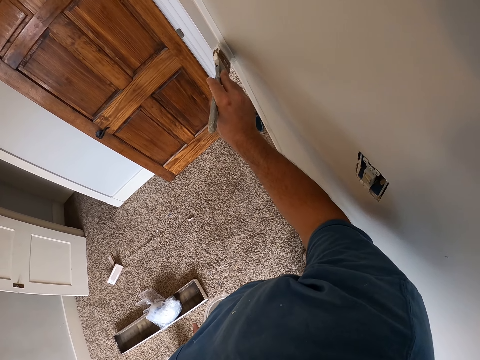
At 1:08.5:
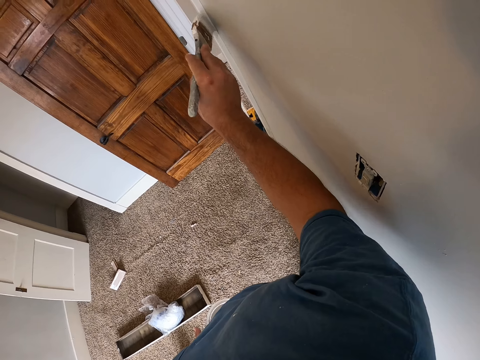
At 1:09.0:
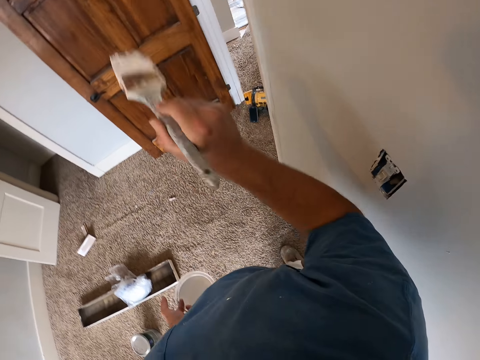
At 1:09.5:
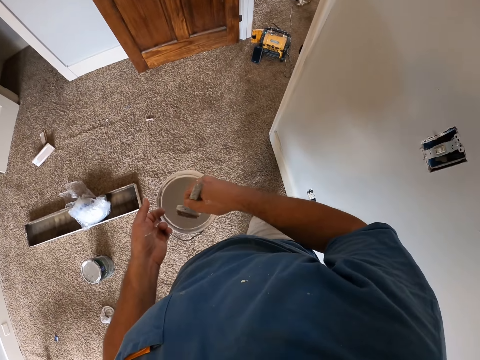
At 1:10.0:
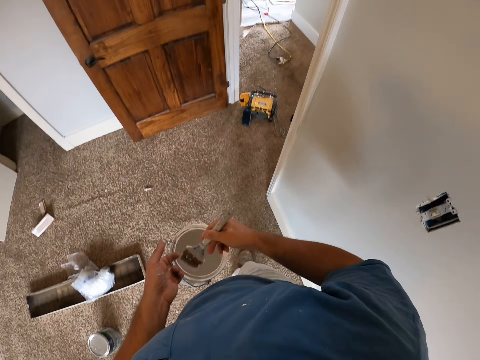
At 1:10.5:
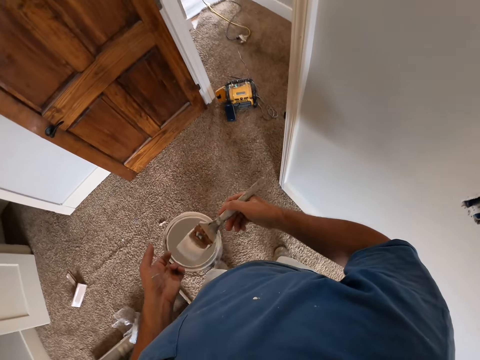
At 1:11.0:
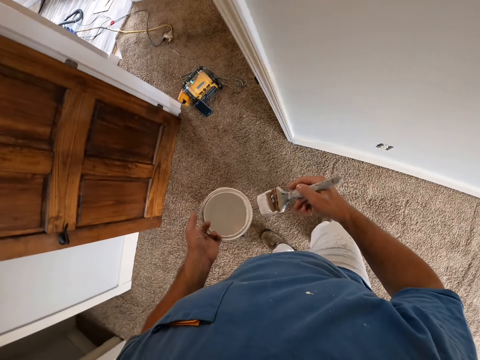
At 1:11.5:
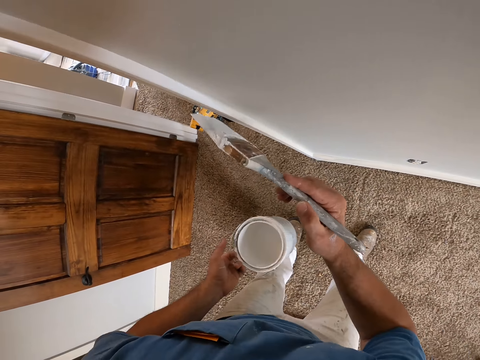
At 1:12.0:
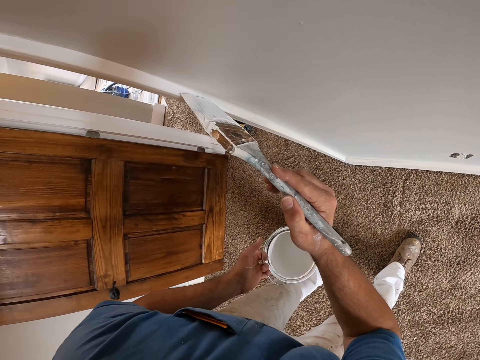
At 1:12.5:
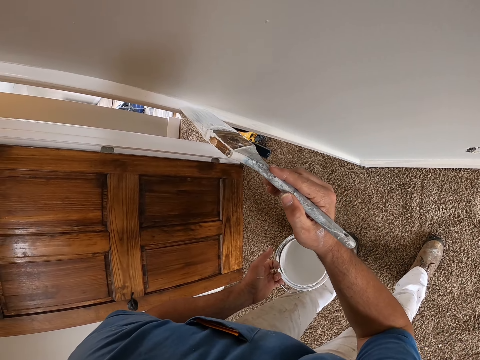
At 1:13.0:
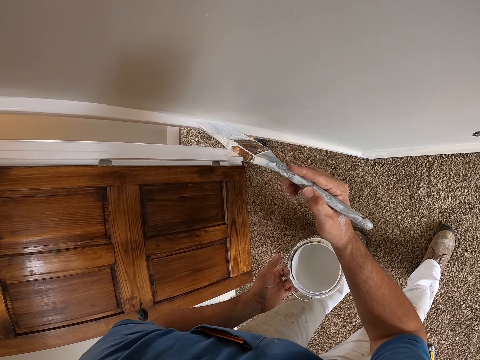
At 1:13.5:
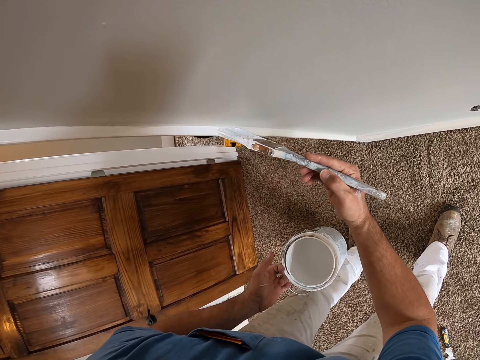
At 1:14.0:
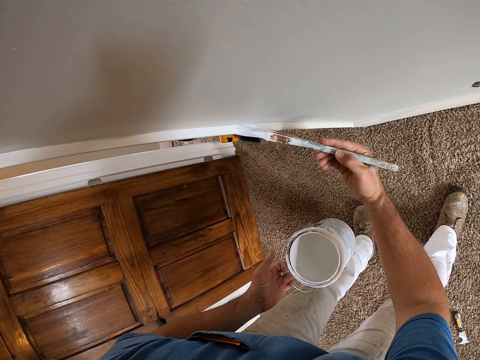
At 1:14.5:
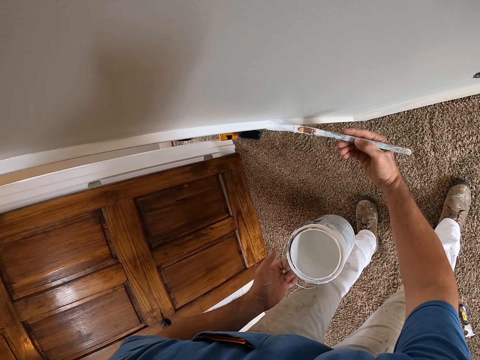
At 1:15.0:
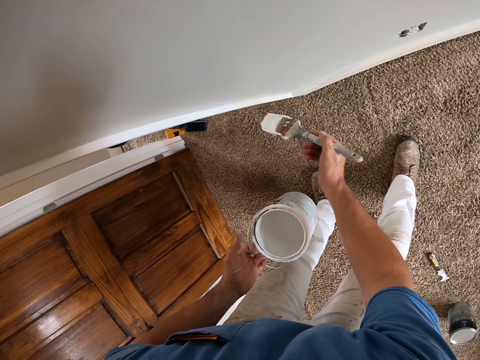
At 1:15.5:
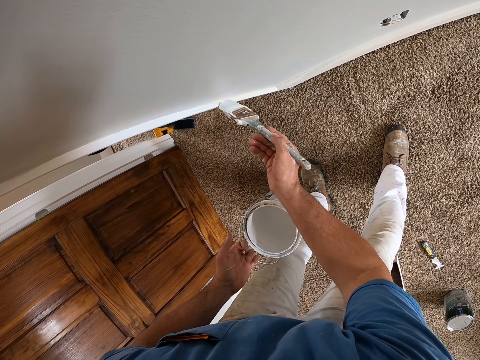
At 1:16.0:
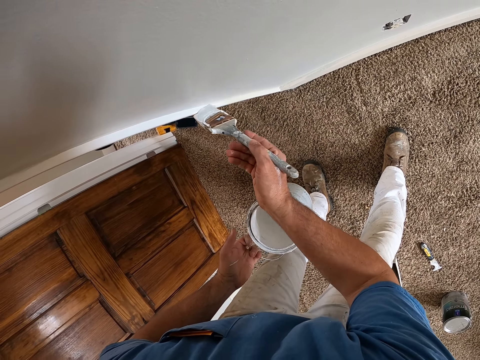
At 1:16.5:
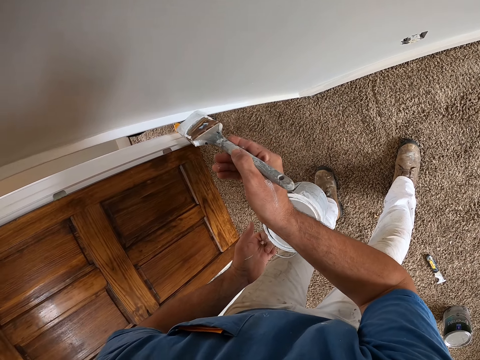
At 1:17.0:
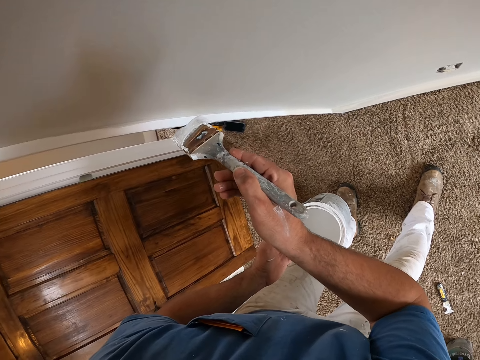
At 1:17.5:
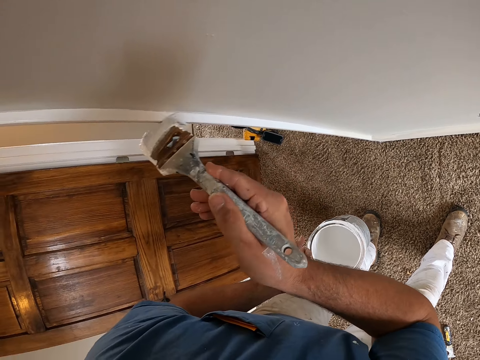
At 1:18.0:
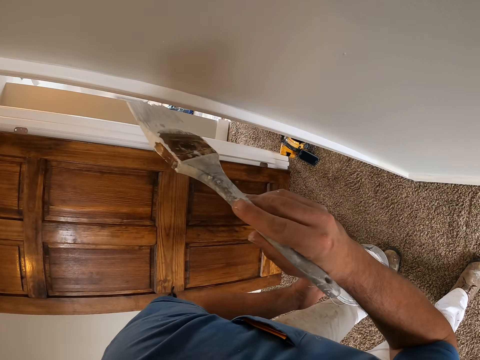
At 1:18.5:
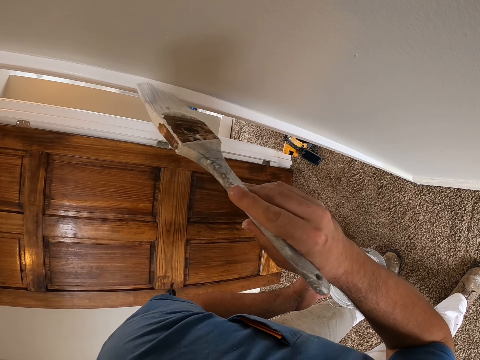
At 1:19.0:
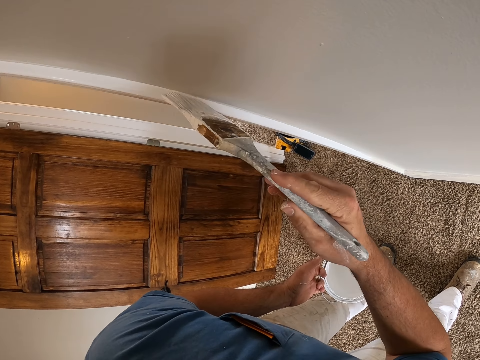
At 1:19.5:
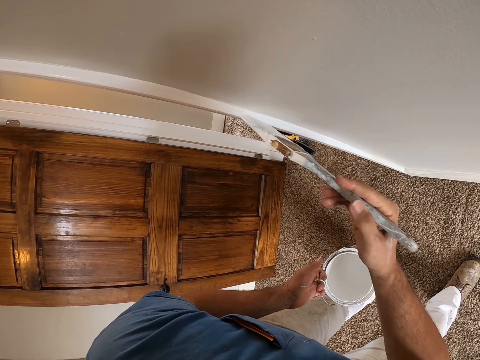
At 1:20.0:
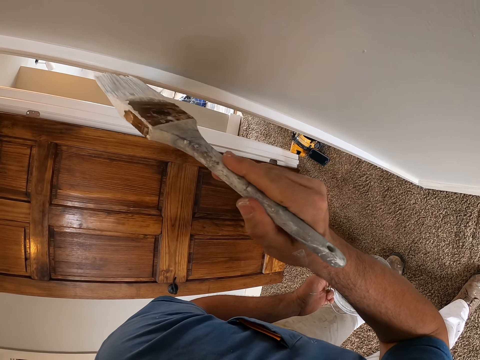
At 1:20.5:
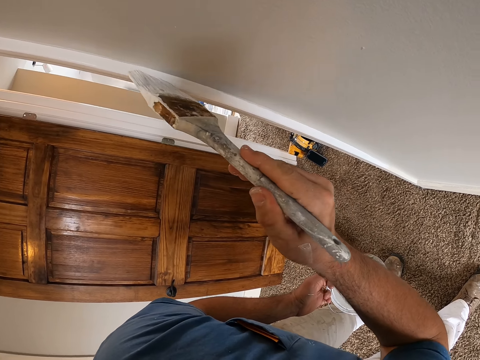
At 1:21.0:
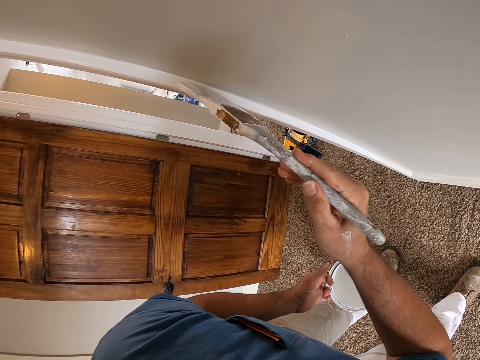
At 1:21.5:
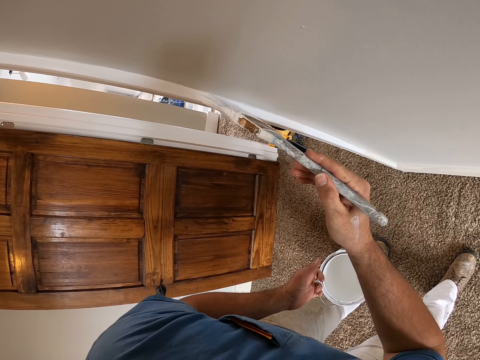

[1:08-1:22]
The camera wearer dips a paint brush in paint. They remove the paint brush from the paint can, wipe out excess paint, lift up the paint brush and paint the baseboard.

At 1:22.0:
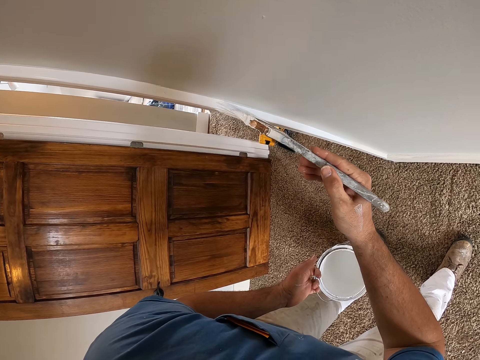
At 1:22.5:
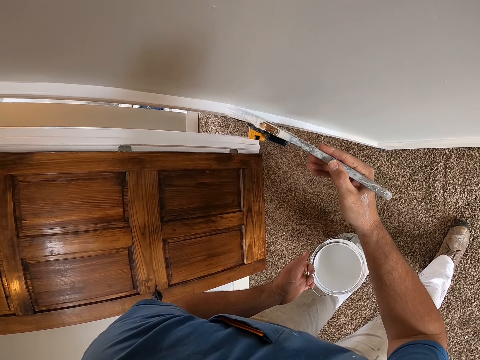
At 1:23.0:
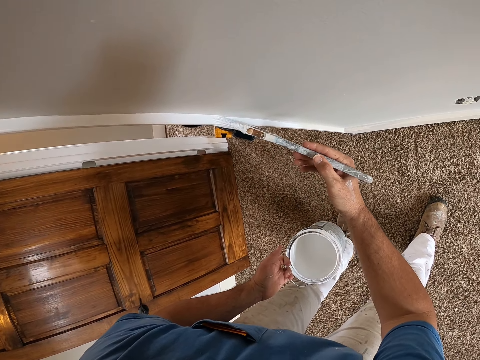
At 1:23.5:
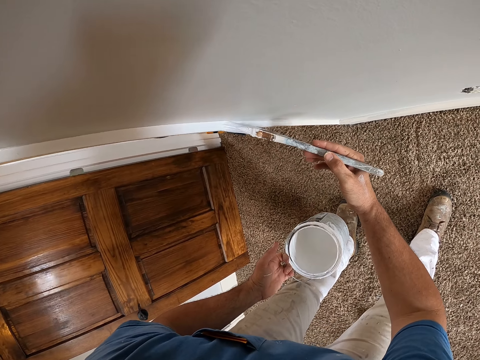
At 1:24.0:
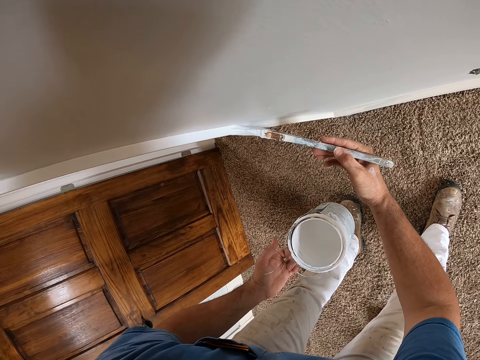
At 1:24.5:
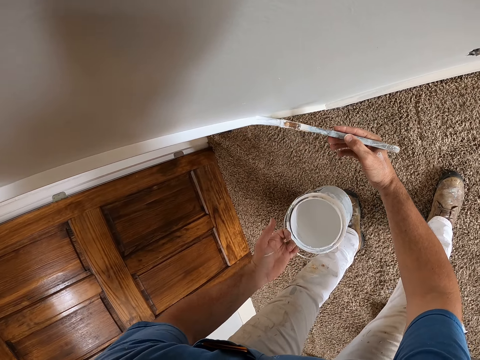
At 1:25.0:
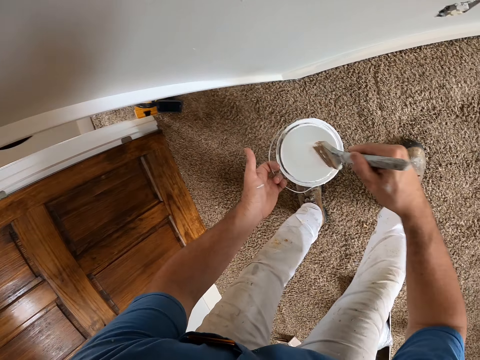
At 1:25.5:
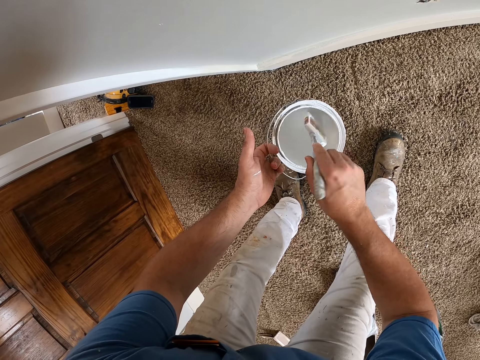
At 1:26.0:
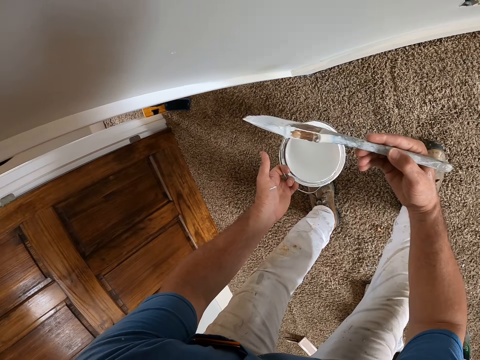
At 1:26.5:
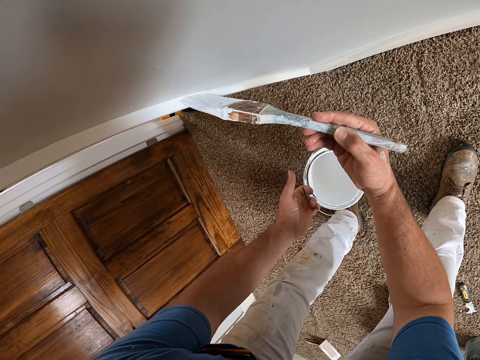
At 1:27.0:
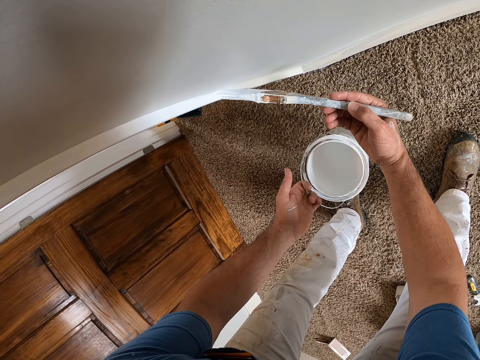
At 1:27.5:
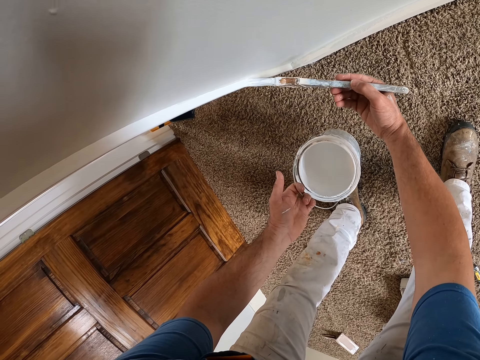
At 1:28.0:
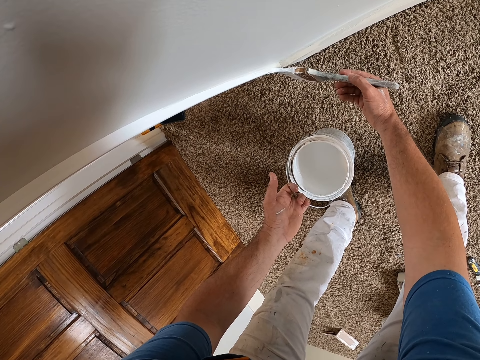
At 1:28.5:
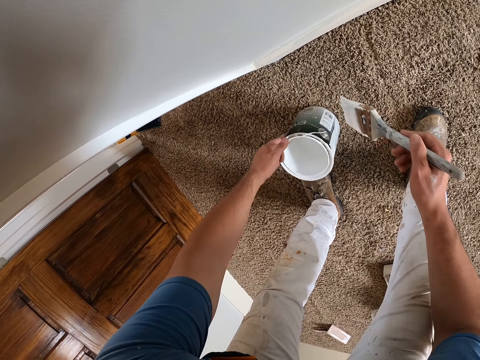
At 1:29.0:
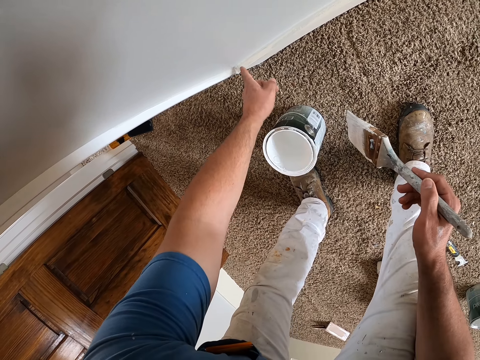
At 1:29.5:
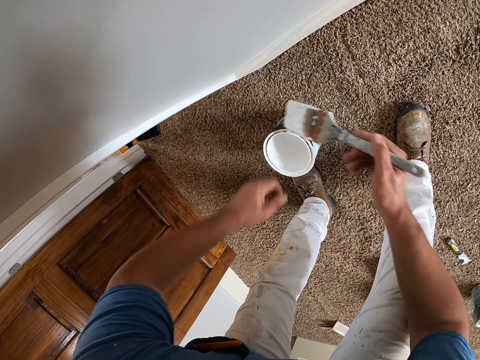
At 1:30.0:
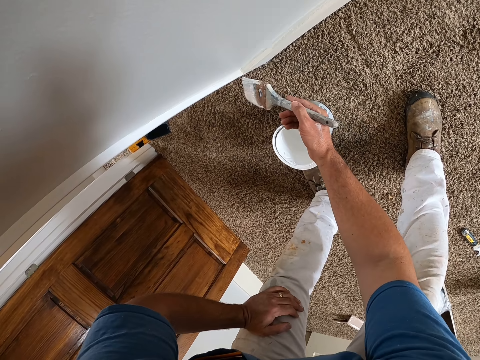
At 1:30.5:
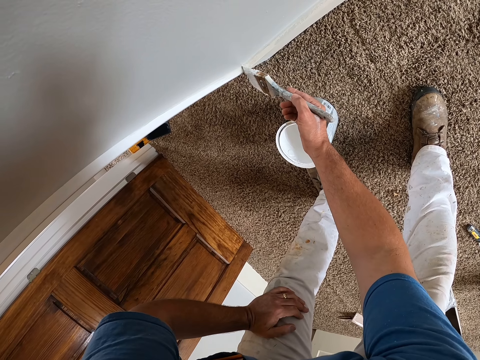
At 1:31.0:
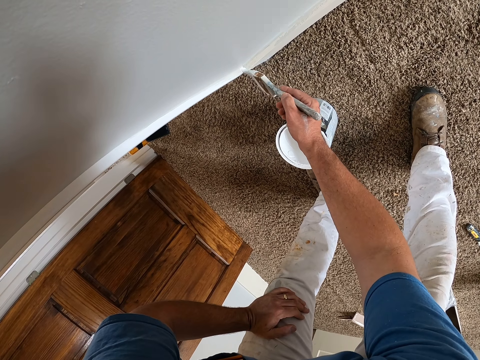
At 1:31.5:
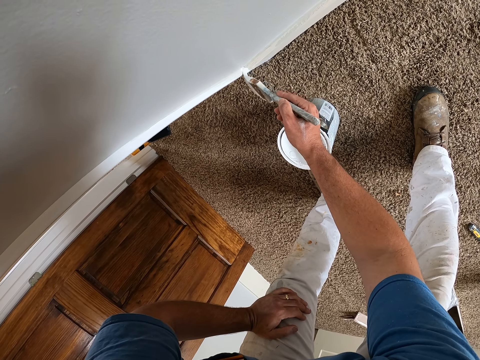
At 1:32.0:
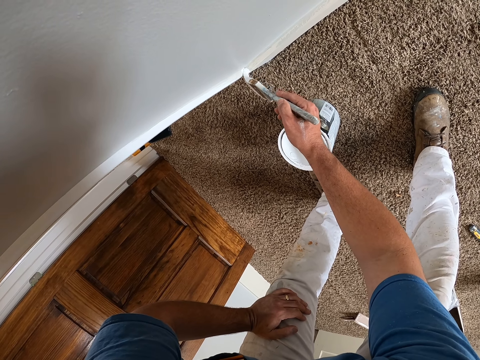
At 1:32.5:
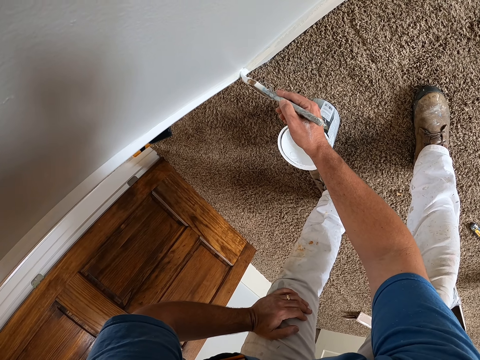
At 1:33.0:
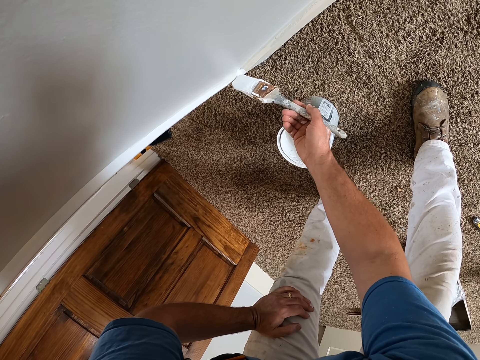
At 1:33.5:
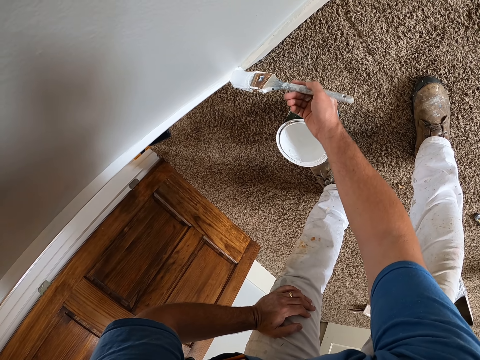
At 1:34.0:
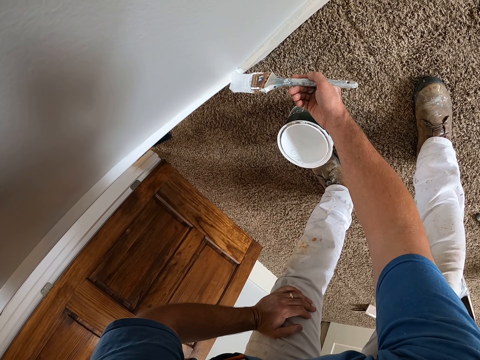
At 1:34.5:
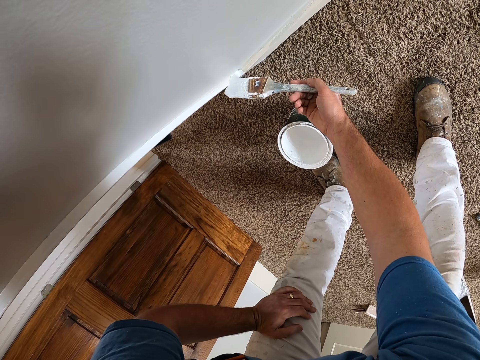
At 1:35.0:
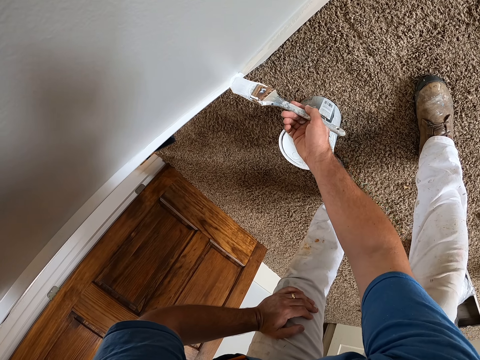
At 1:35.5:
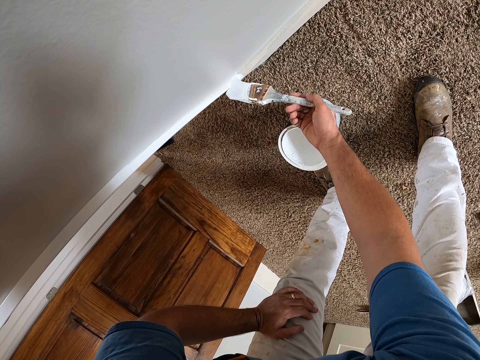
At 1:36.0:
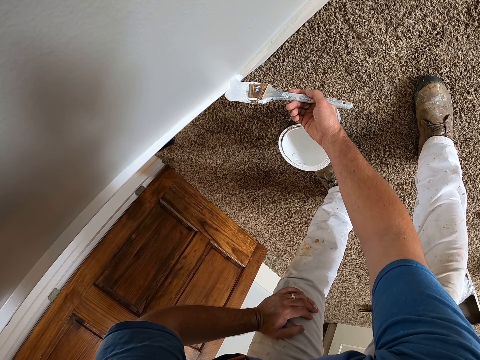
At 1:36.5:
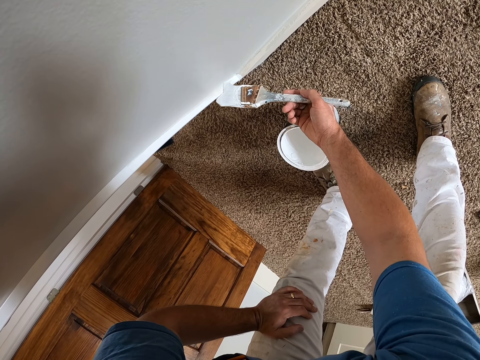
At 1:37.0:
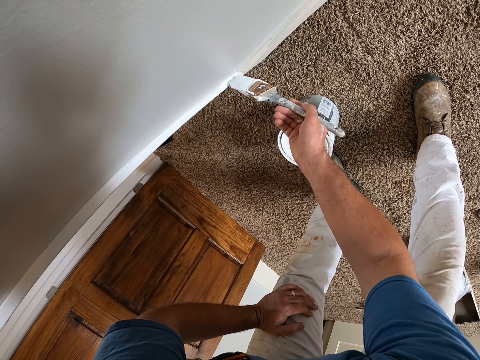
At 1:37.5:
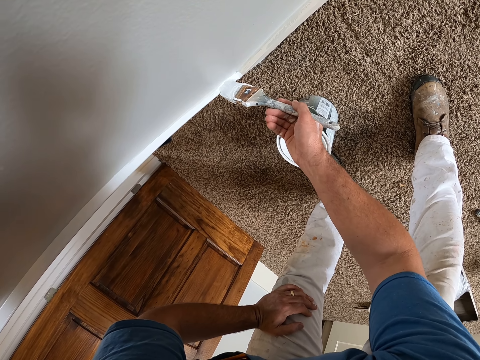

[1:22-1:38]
The camera wearer stops painting. They dip a paint brush into a paint can. They remove excess paint. They paint the baseboard. They put down the paint can. They remove something from the wall by the finger. They touch the baseboard. They hold the knee with the left hand. They paint the baseboard.
